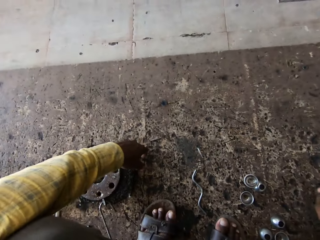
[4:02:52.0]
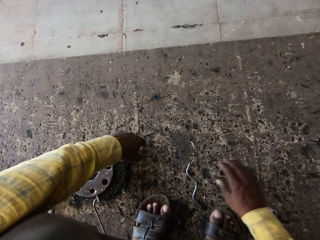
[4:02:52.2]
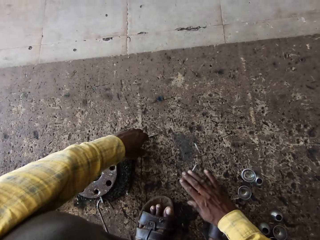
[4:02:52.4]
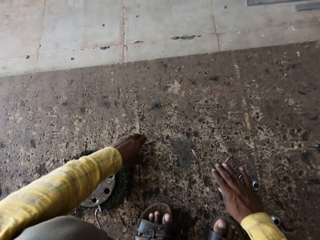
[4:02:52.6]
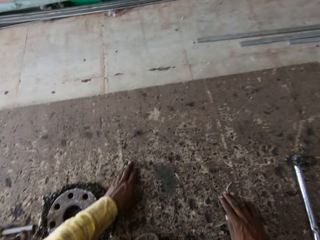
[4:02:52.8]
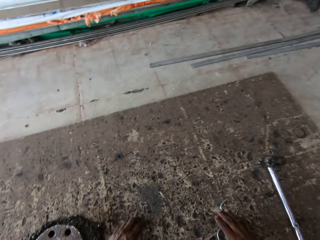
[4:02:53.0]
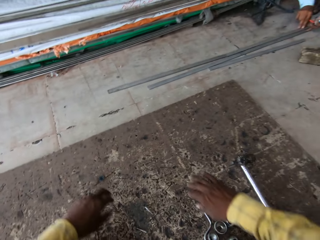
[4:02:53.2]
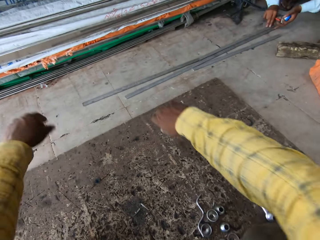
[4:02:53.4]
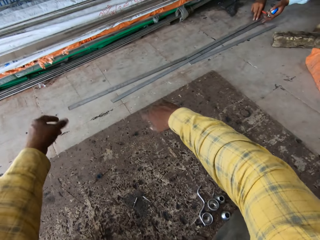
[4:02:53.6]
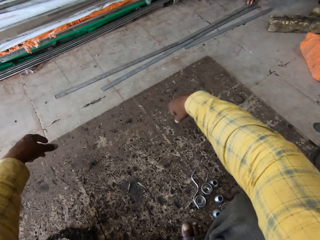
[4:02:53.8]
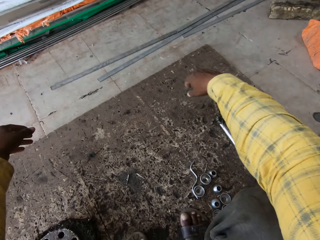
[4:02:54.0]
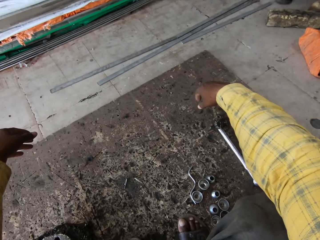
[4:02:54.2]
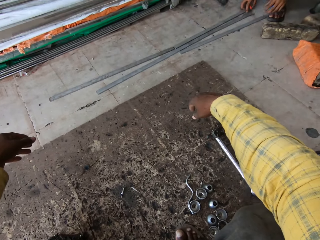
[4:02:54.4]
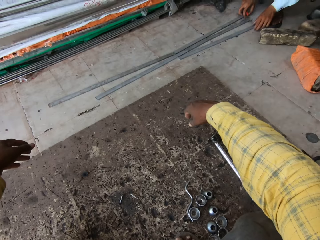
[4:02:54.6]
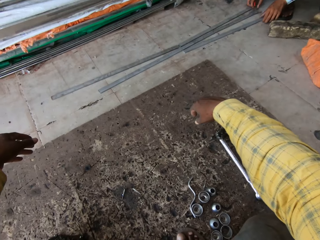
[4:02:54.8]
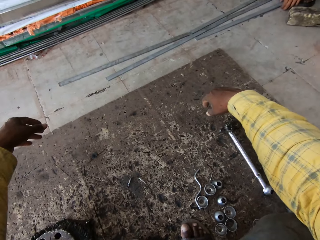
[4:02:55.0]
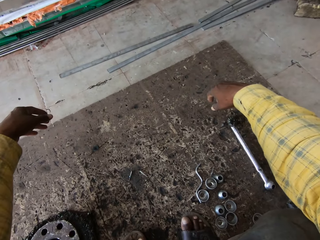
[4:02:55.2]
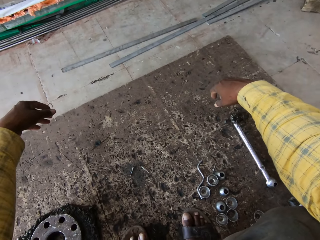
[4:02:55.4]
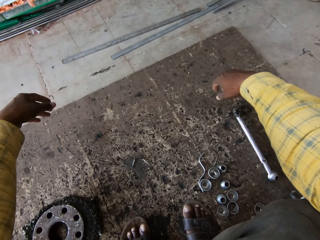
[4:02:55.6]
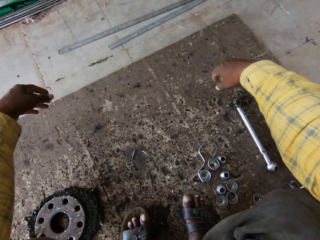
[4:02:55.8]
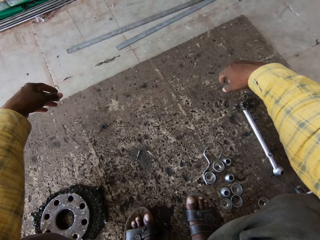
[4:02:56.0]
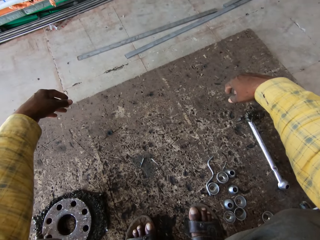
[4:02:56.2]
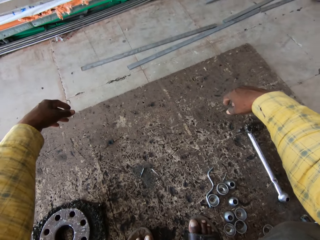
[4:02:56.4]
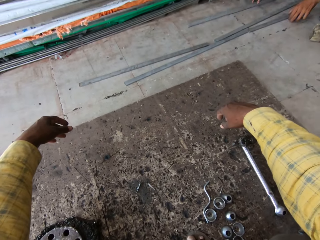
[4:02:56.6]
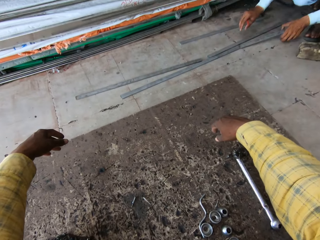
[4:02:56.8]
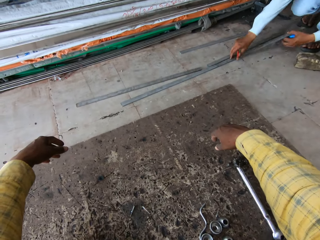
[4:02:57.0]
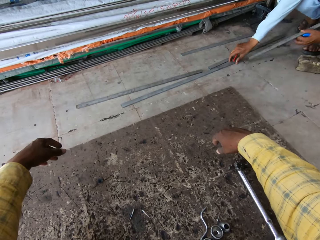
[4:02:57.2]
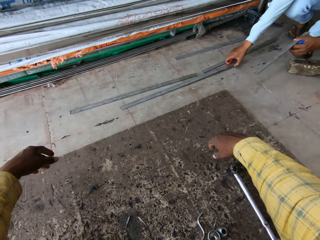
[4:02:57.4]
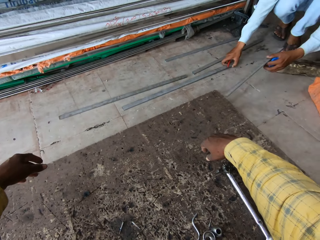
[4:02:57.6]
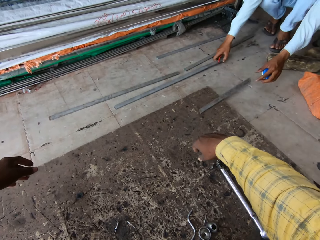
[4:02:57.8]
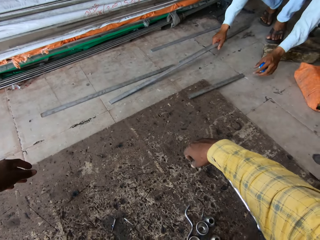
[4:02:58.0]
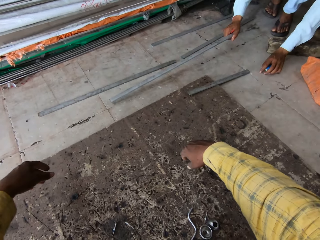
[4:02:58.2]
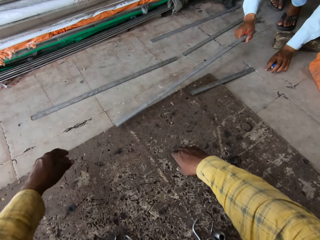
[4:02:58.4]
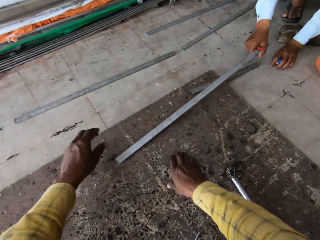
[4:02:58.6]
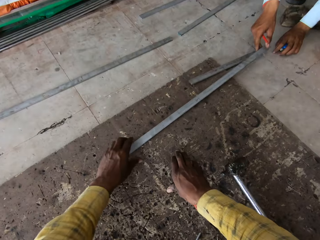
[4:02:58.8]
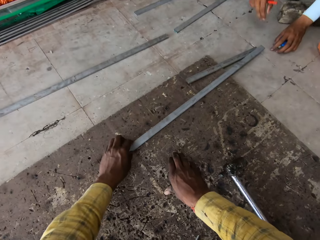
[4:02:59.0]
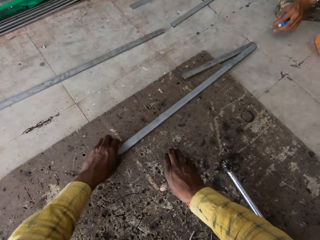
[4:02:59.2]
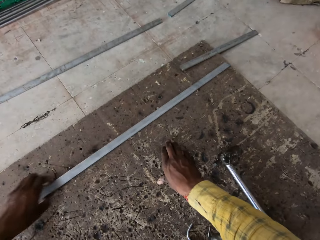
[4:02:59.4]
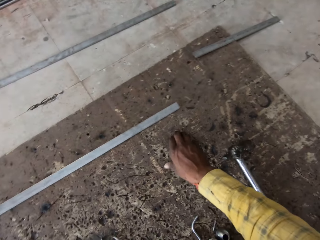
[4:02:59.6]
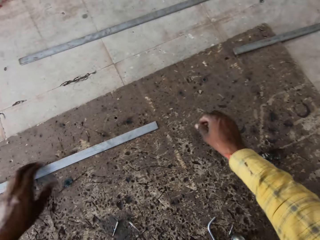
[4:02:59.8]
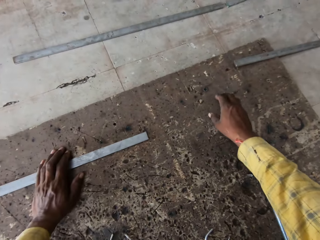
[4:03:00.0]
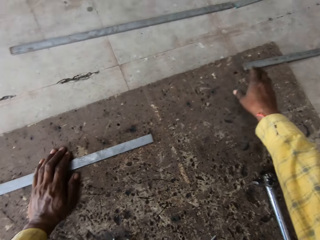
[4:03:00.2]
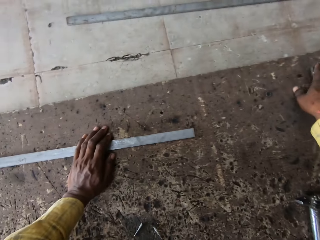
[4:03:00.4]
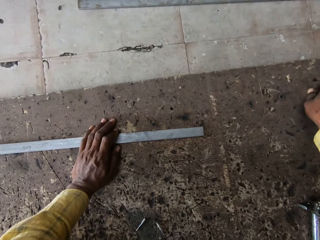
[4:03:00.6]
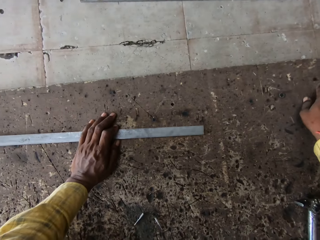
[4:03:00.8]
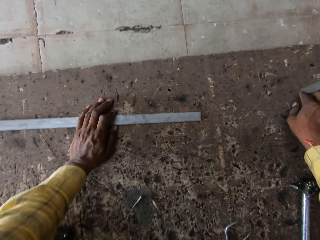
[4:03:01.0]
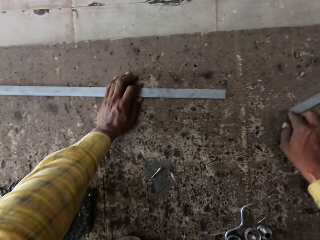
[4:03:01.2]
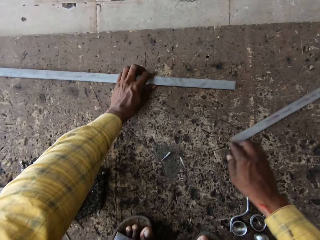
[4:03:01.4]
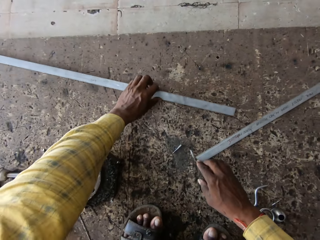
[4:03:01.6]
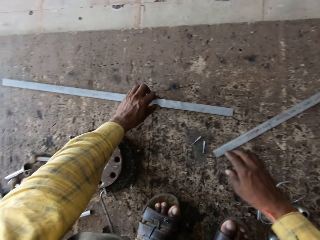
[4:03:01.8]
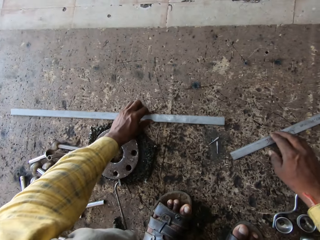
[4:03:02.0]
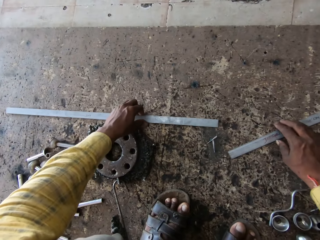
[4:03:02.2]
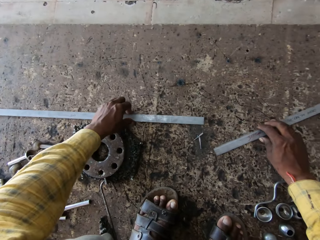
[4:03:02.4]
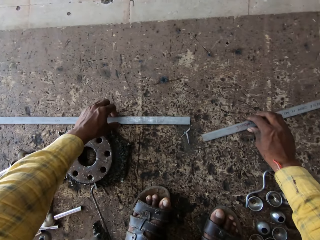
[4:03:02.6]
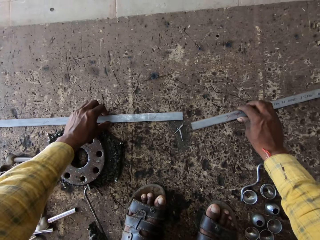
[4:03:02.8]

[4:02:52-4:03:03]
The camera wearer puts the hammer aside. They push the metal plates. A man looks around. The camera wearer relaxes. They hold the metal. They take the metal. They push the metal. They pull another metal.

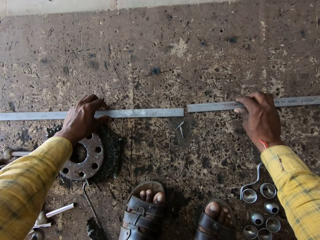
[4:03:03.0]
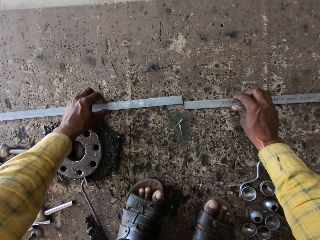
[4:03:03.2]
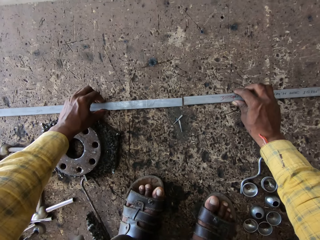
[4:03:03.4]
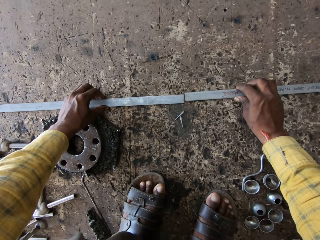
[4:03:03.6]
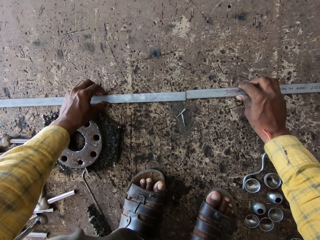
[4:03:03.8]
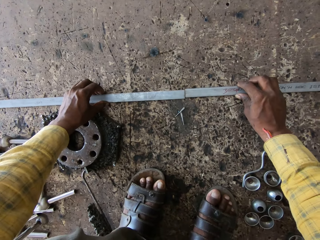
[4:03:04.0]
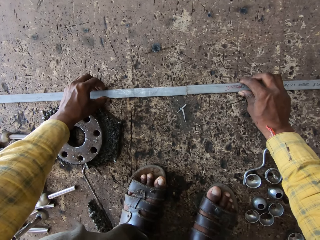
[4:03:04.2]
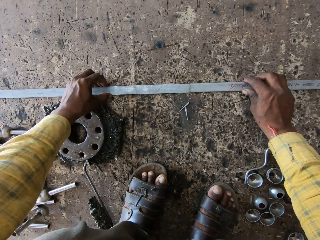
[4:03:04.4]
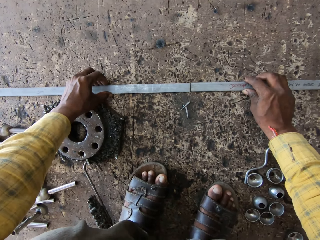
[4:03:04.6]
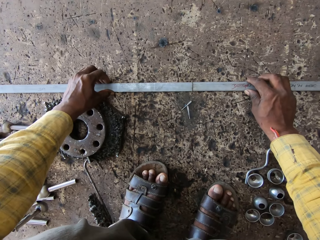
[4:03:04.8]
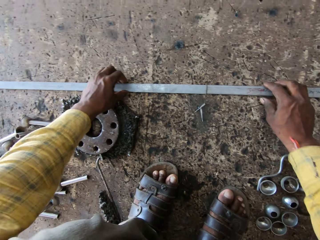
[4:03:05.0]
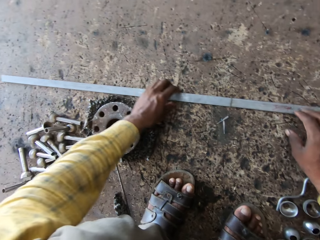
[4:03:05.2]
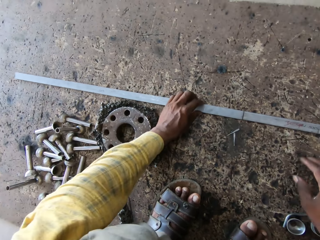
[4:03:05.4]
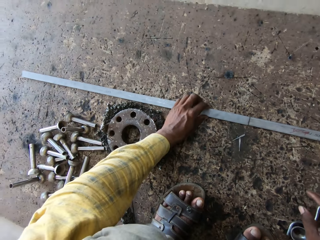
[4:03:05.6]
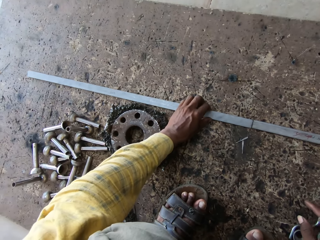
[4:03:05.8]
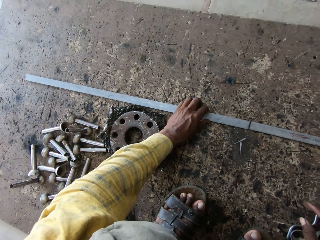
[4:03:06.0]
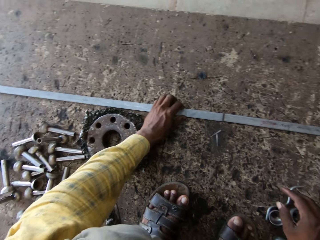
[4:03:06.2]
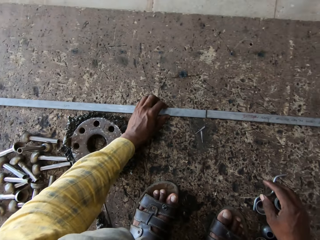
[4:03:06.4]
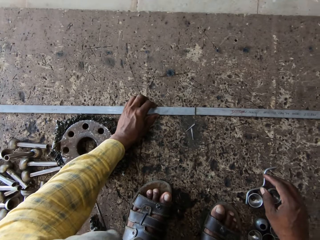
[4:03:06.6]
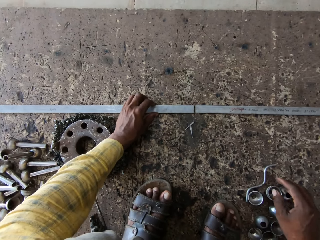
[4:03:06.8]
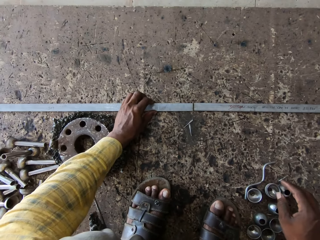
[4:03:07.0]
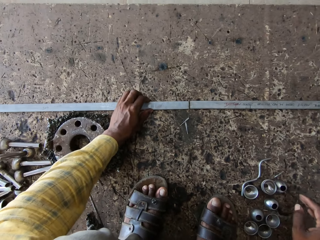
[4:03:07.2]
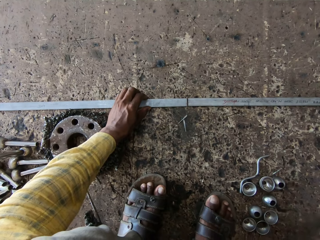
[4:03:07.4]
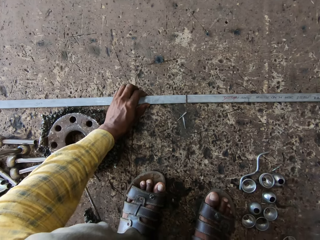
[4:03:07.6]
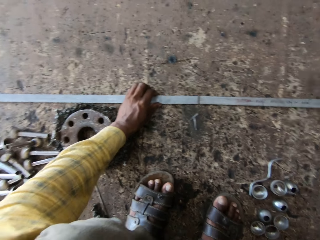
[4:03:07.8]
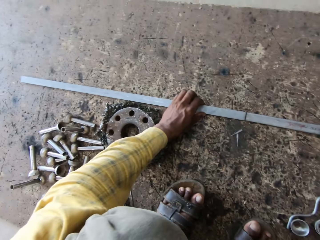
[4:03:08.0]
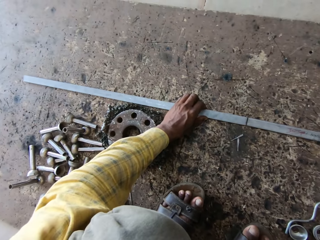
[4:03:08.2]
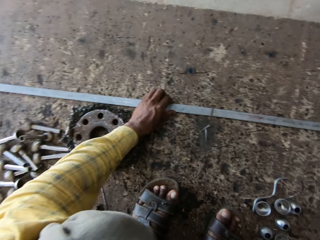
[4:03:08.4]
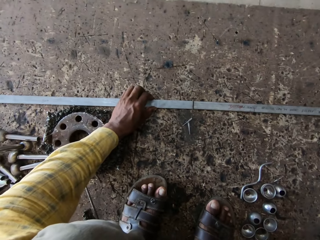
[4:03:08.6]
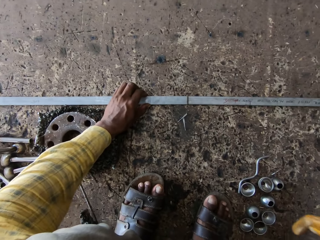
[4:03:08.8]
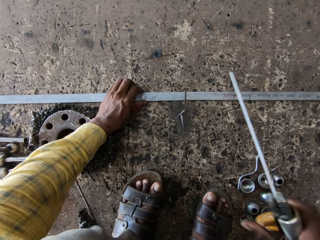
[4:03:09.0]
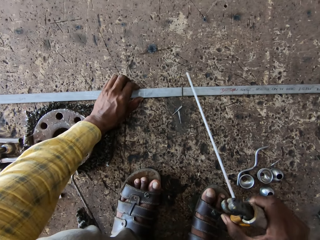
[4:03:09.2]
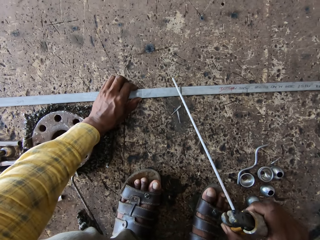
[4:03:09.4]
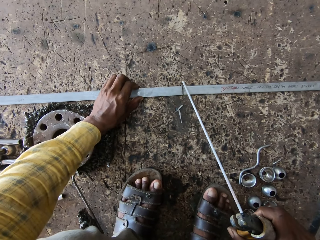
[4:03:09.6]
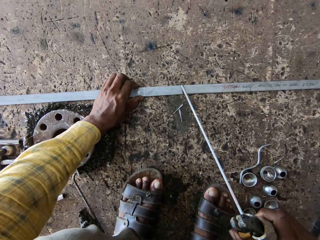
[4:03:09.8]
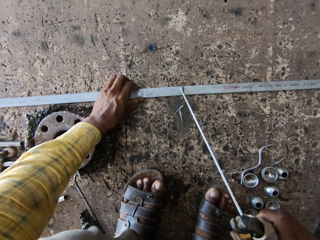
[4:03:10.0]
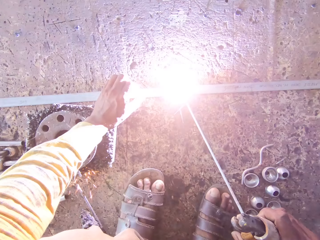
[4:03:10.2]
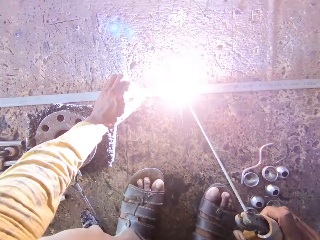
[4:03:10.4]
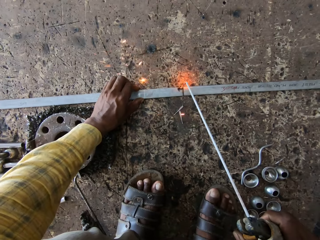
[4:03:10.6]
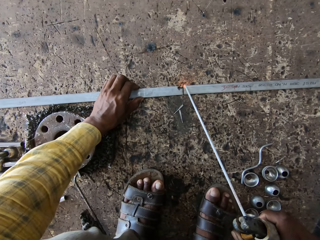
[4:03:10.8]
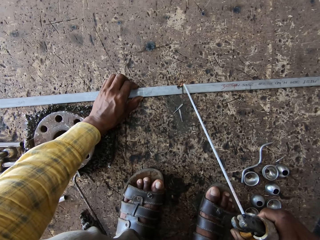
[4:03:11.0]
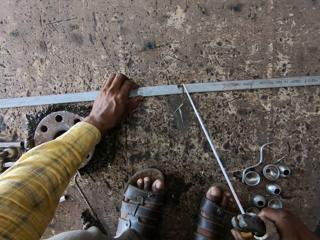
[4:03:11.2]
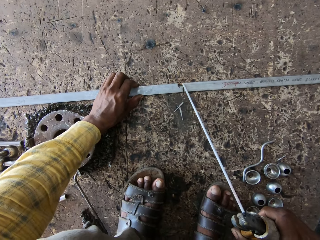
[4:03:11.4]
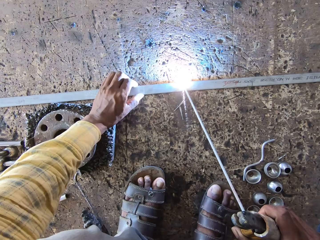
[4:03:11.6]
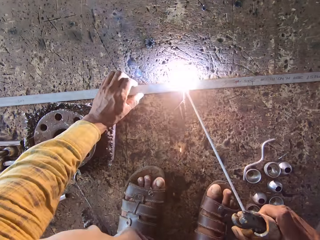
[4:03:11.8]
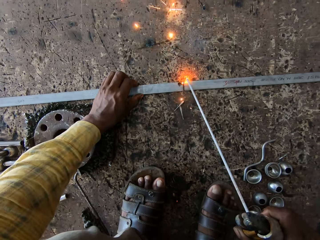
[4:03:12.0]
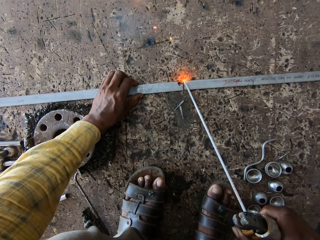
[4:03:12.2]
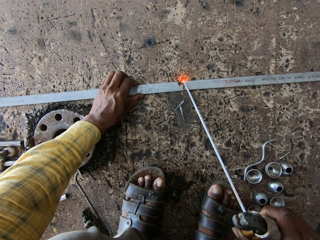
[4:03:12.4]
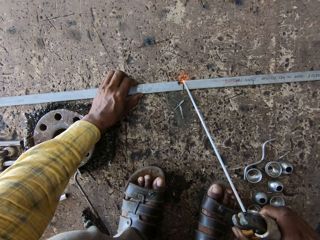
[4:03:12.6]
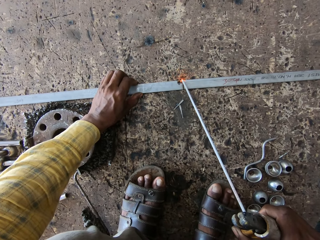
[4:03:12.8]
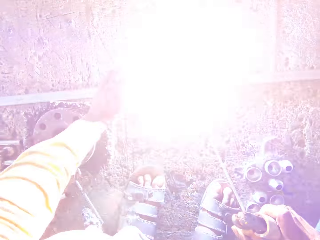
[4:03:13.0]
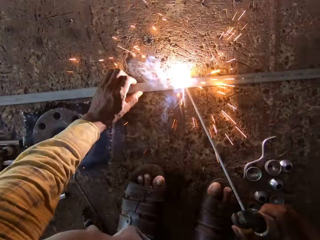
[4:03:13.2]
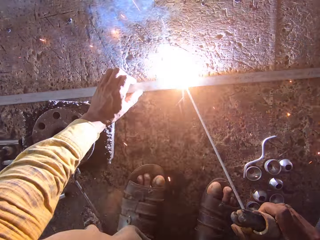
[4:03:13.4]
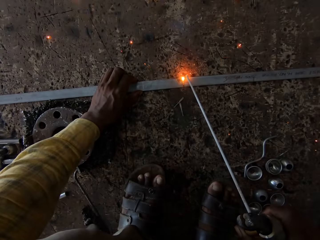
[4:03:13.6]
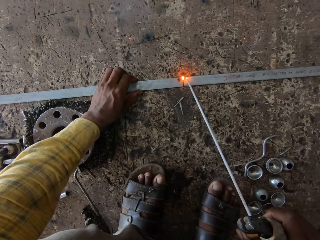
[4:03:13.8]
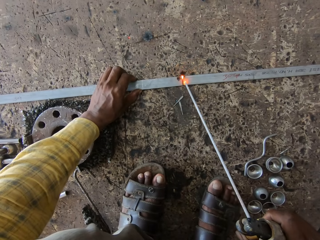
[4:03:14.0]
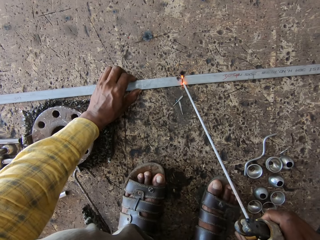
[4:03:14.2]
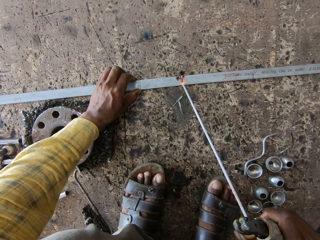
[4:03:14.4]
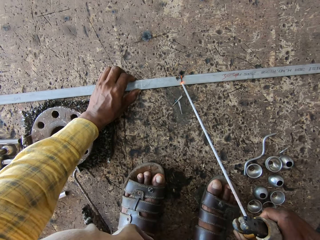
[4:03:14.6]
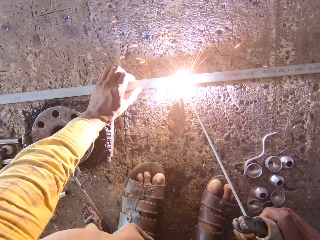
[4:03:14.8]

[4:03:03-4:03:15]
The camera wearer puts the metal together. They hold the metal with one hand. They pick up the welding machine. They weld the metals.
